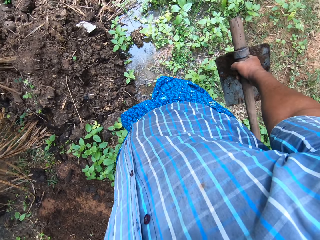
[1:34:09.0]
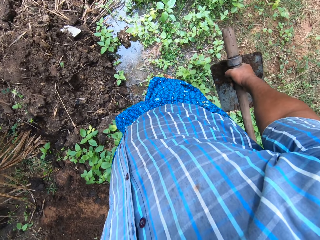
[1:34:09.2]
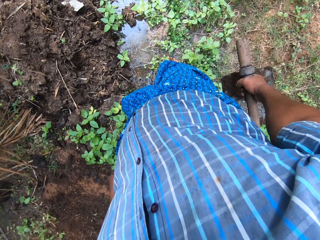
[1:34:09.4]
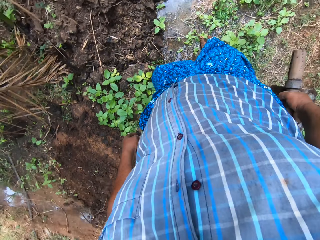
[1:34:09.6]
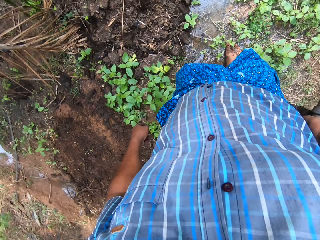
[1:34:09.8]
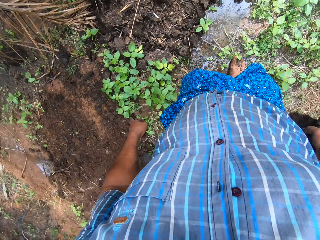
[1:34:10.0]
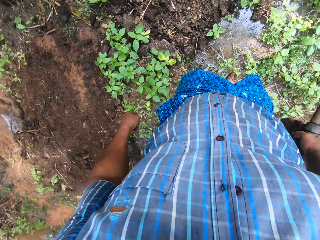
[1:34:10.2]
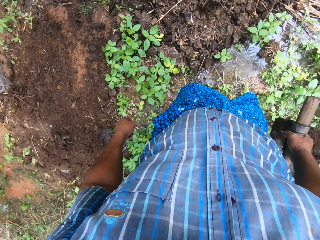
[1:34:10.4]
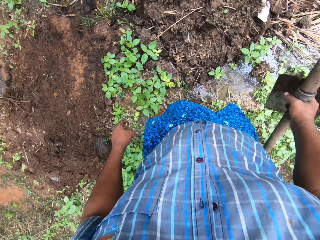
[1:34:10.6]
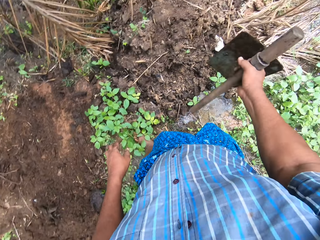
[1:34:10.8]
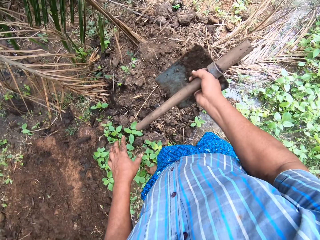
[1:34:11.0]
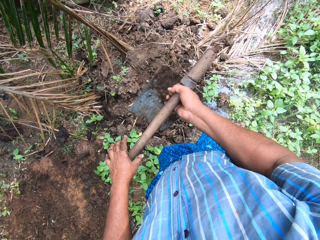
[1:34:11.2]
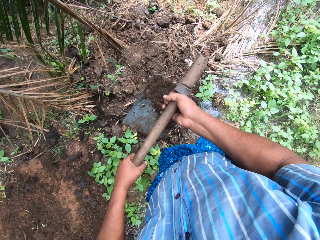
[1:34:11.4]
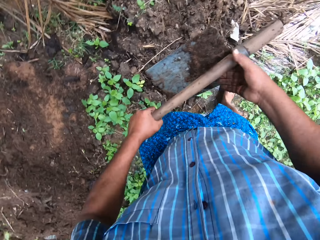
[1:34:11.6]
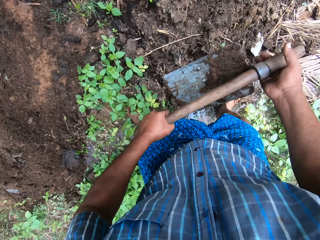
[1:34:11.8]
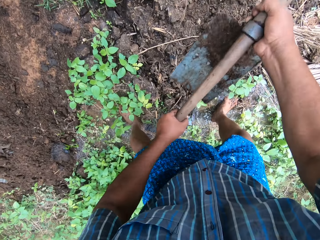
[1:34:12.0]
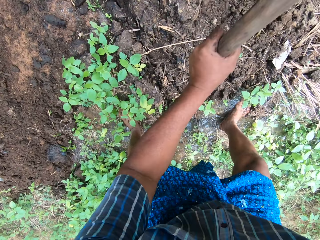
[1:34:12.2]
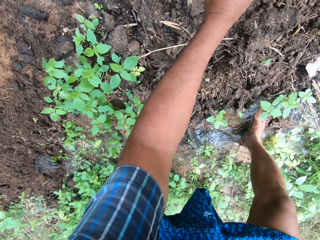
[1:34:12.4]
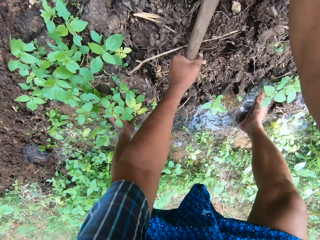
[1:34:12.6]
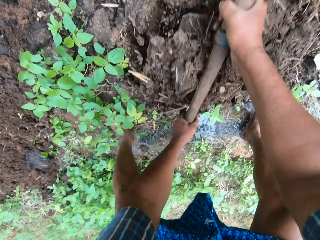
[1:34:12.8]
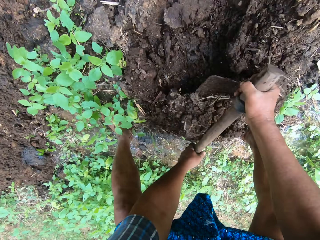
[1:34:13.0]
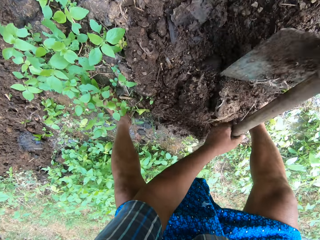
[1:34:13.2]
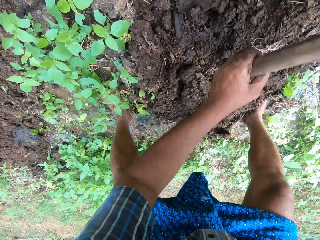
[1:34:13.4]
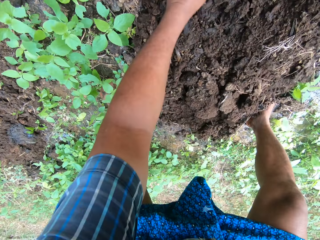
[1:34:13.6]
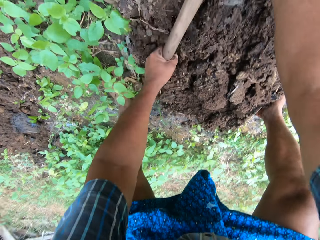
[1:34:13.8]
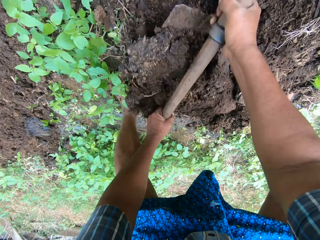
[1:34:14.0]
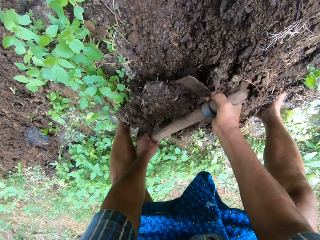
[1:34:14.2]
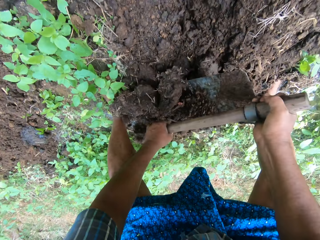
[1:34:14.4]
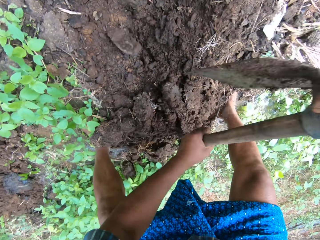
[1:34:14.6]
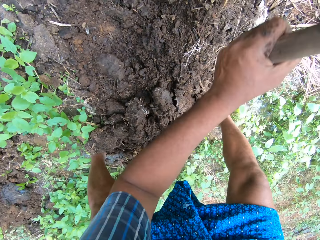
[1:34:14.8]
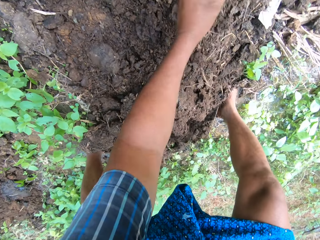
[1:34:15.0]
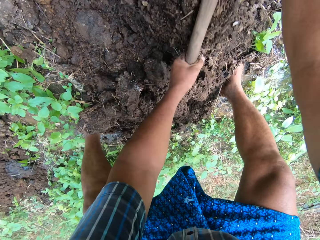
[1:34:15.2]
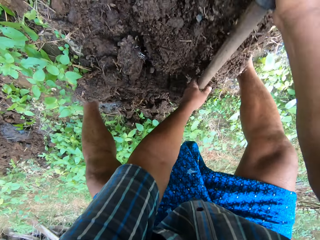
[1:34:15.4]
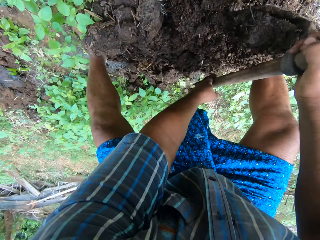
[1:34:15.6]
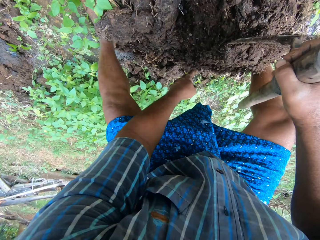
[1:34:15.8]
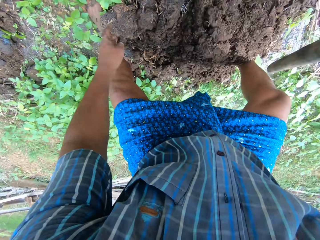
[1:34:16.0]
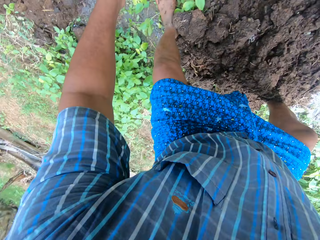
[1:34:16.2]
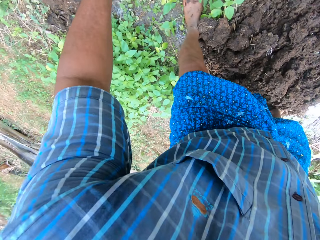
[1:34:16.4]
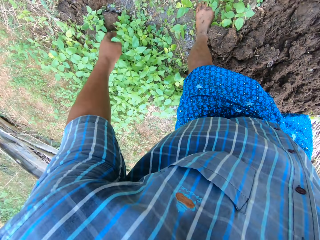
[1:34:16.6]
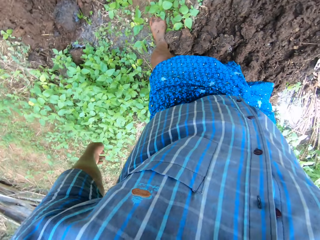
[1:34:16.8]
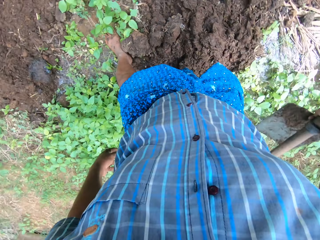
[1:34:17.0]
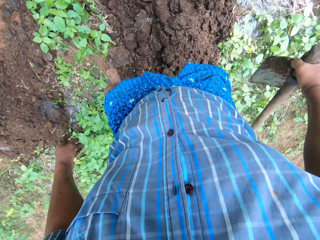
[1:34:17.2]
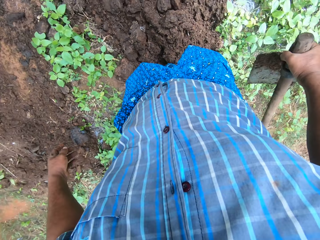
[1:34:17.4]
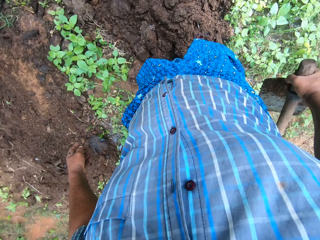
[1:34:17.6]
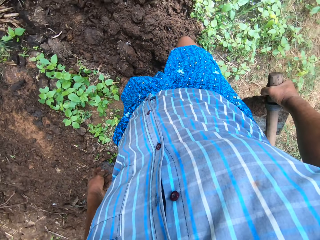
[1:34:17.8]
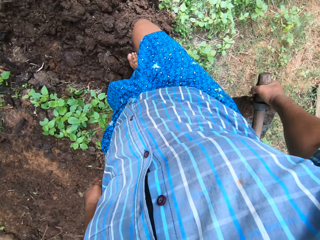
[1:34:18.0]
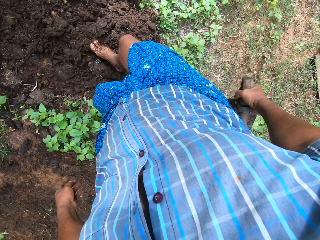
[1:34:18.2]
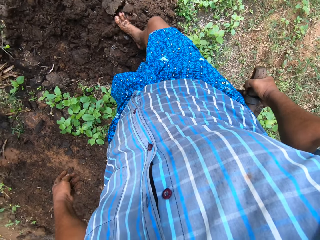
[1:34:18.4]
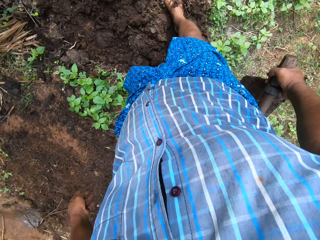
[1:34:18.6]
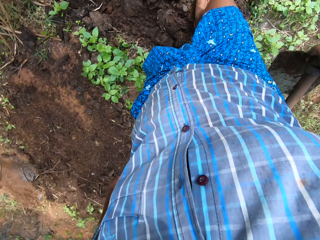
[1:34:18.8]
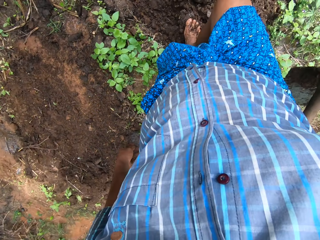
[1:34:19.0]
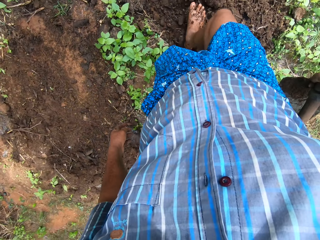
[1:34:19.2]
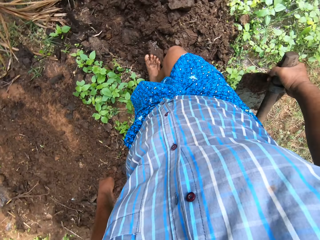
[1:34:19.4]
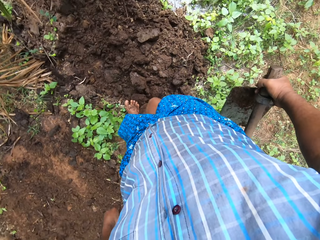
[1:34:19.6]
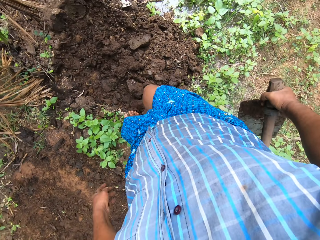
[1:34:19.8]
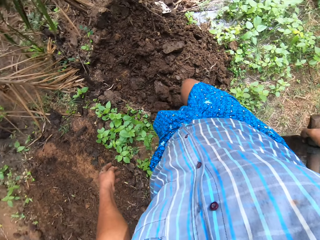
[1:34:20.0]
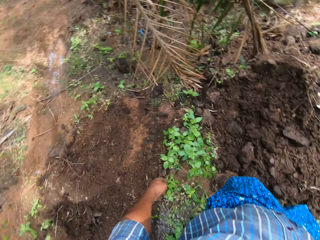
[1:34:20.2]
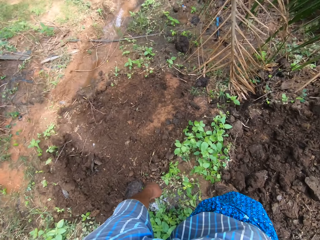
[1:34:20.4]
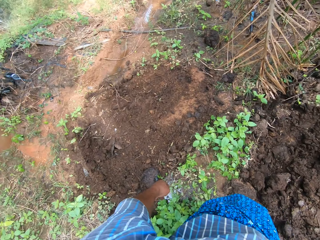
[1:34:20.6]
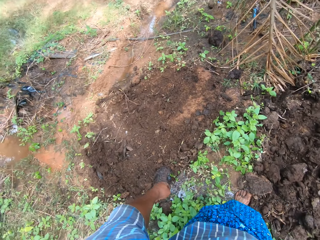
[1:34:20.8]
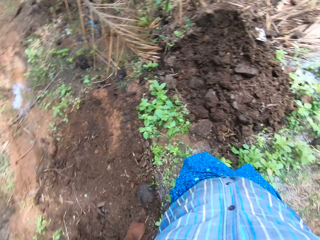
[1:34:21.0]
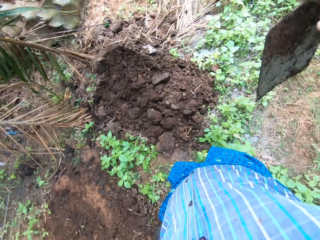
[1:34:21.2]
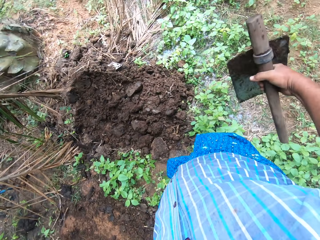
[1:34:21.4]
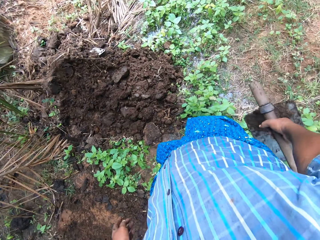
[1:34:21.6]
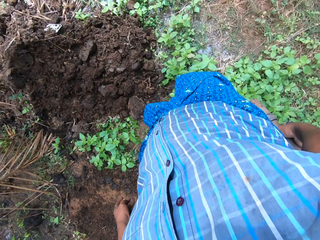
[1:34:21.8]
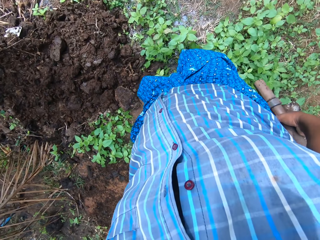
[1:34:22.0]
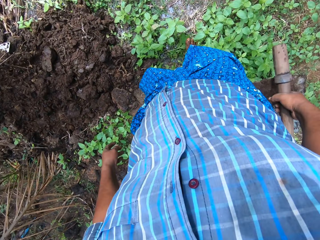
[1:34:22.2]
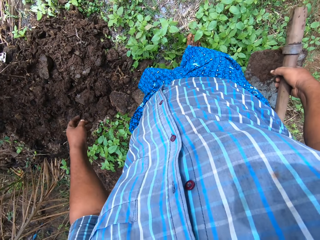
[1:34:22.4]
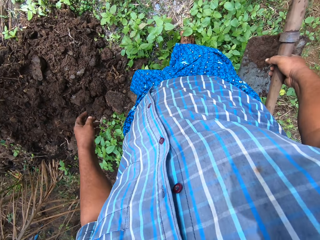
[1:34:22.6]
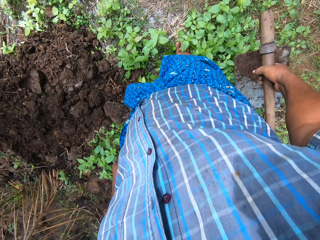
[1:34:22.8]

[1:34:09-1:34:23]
The camera wearer holds the digging hoe with both hands and continues to pack sand to the field stream with the digging hoe. He disperses the sand with his right leg. He looks around the field work area.

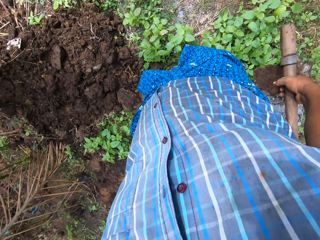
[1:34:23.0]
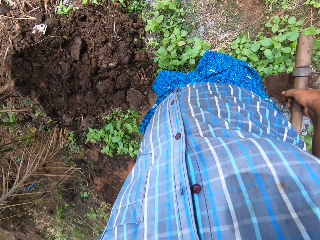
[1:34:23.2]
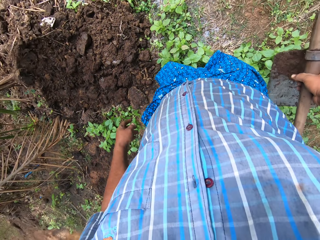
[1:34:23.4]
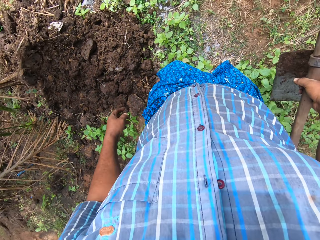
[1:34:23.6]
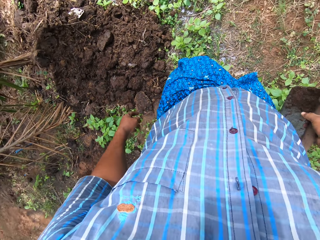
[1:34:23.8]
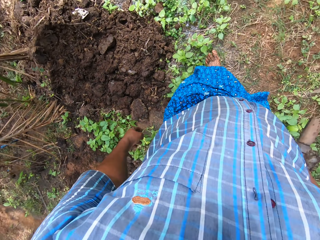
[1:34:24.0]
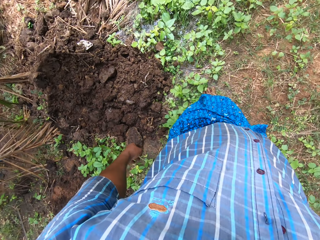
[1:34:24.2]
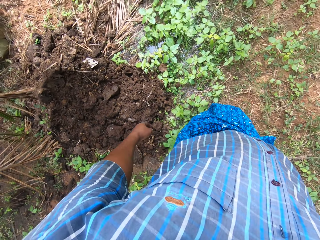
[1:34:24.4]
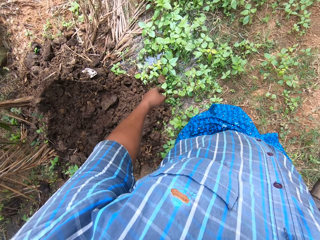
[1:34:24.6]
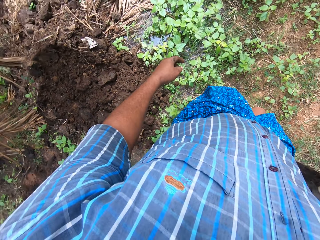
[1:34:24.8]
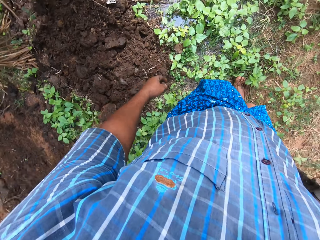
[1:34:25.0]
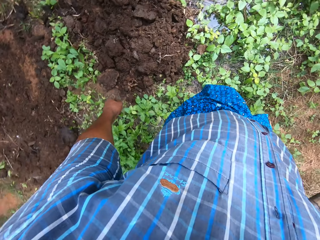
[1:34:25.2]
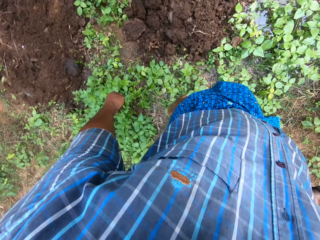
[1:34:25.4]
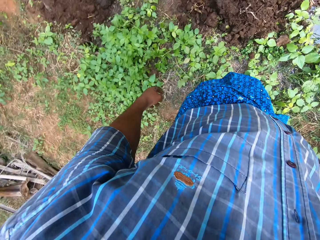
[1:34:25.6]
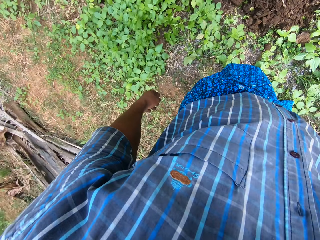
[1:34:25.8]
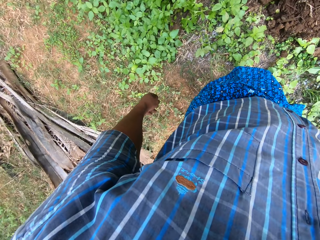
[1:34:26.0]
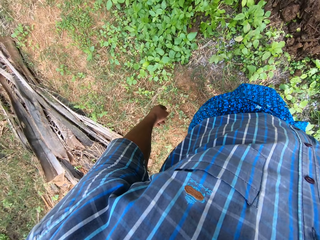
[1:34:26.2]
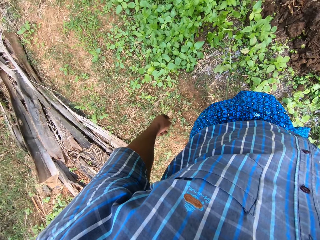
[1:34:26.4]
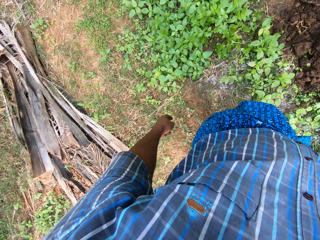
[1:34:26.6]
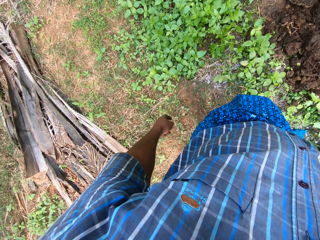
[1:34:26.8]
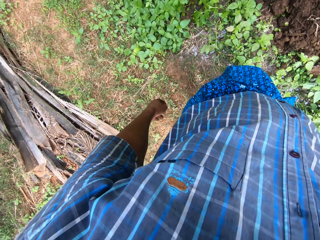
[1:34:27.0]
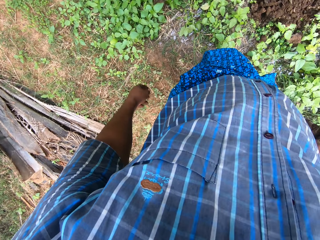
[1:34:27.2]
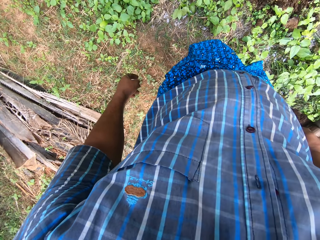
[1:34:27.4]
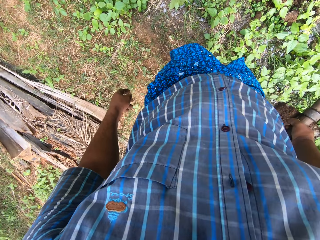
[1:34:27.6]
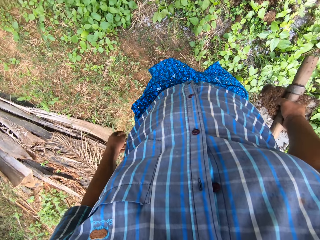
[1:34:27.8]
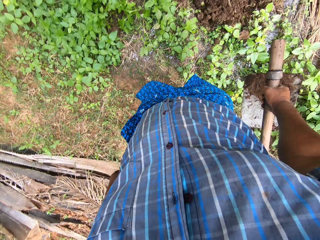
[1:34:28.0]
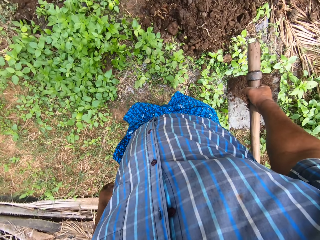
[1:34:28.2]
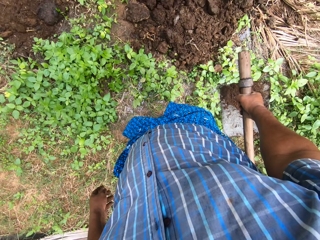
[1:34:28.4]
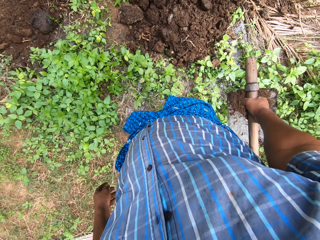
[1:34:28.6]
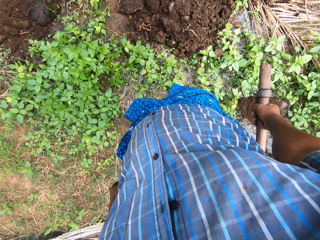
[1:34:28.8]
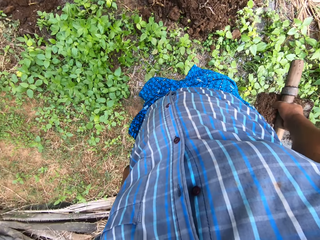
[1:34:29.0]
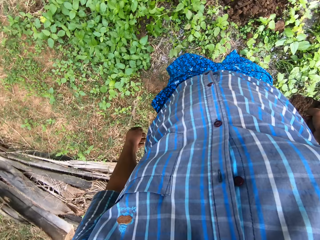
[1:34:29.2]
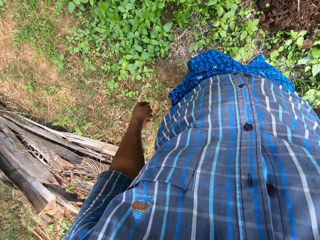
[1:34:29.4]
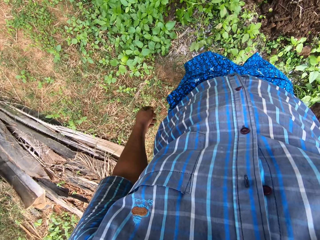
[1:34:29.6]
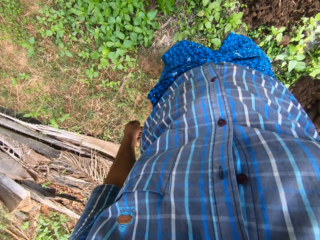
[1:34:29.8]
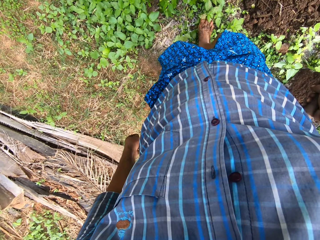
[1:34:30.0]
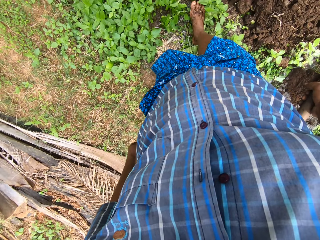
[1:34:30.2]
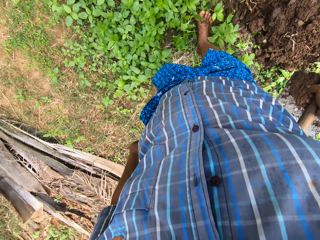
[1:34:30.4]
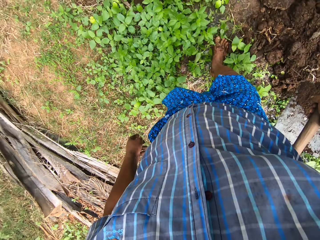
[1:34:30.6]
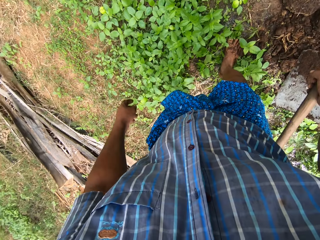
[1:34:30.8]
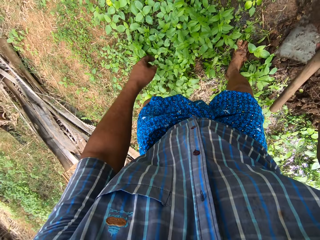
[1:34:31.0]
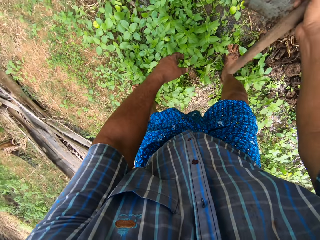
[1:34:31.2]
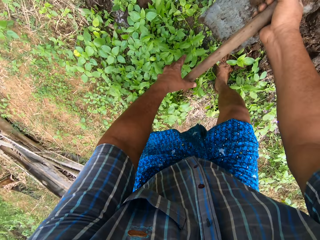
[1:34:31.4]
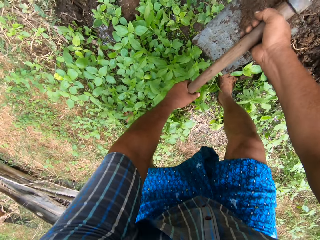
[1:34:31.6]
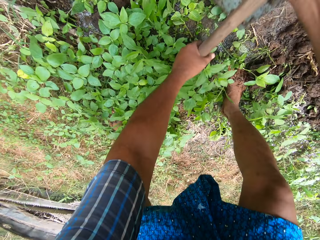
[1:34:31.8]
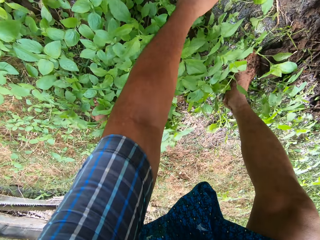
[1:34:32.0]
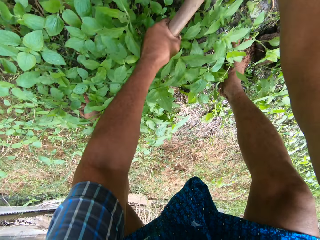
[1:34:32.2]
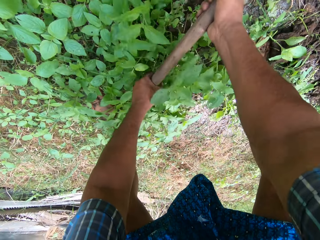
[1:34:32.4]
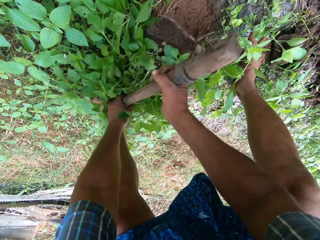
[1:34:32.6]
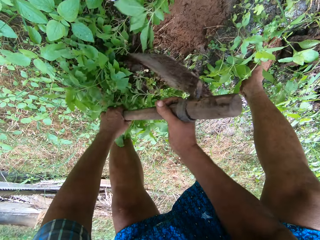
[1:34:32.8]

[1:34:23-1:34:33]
The camera wearer walks around the sand. They exhale loudly. They look around the field work area. They take a step forward on the field. They hold the digging hoe with both hands and continue to pack sand to the field stream with the digging hoe.
